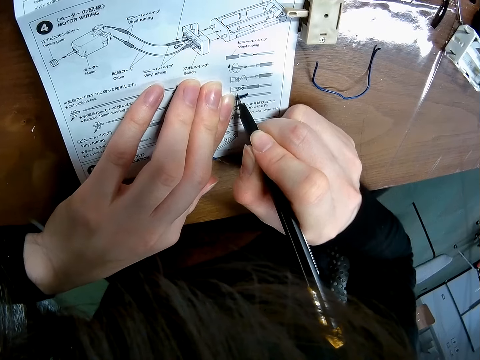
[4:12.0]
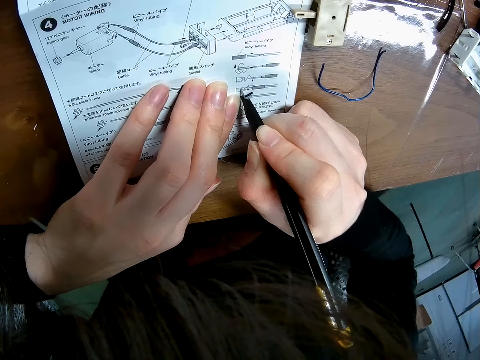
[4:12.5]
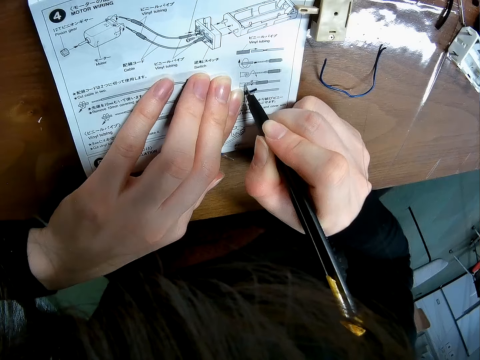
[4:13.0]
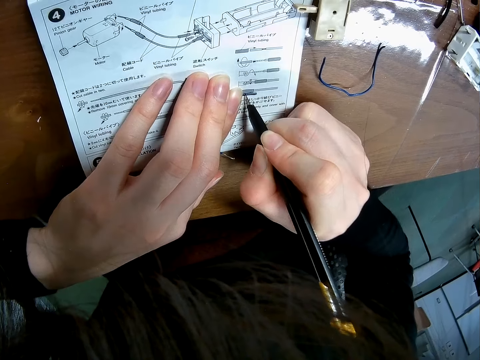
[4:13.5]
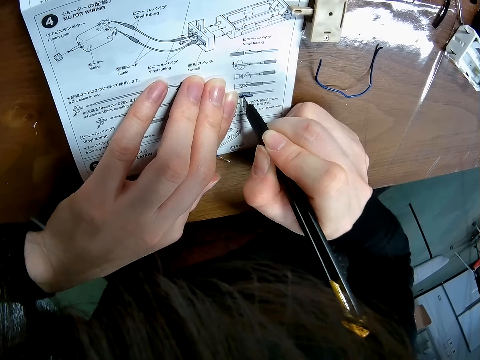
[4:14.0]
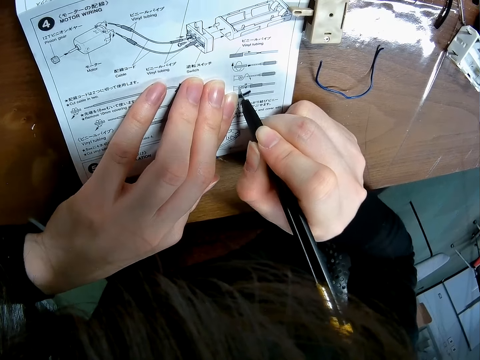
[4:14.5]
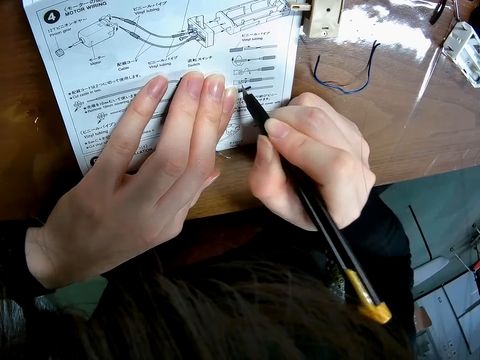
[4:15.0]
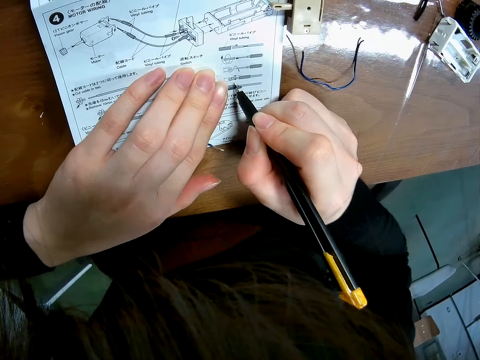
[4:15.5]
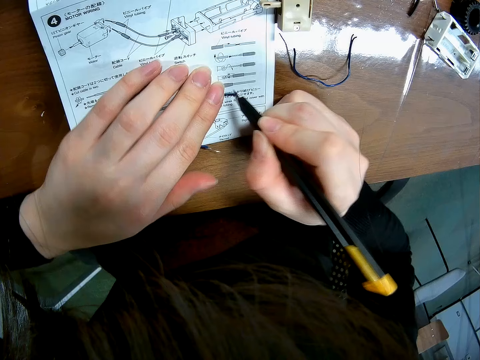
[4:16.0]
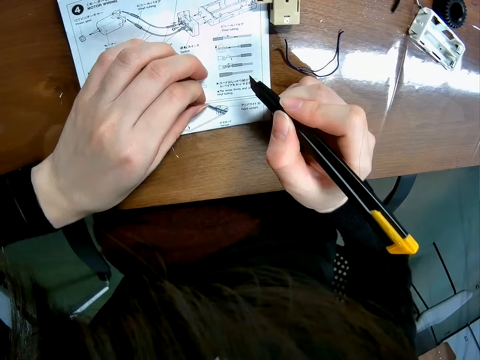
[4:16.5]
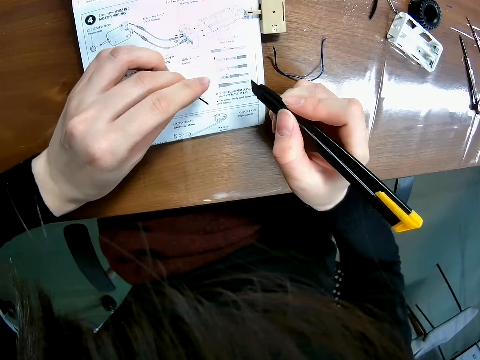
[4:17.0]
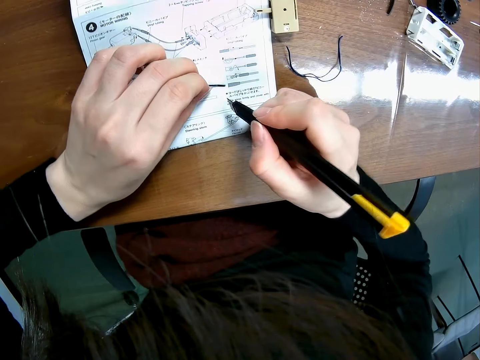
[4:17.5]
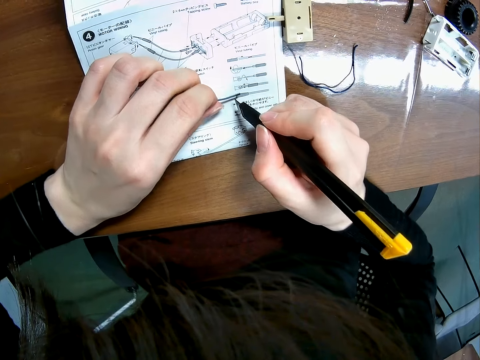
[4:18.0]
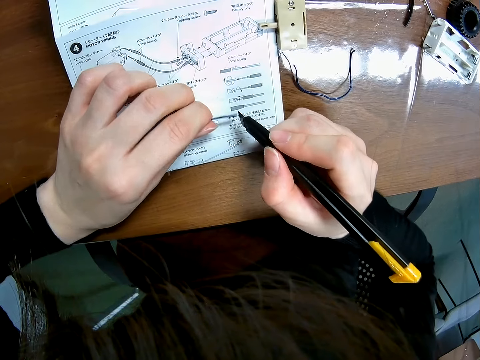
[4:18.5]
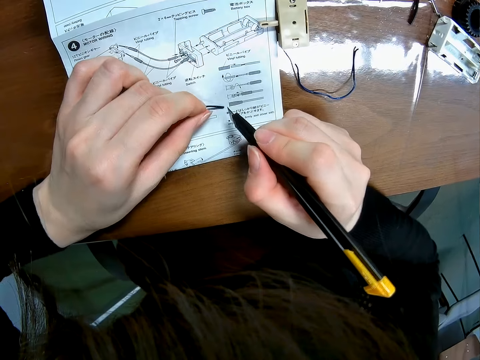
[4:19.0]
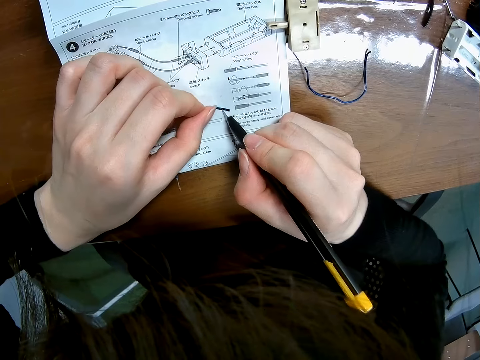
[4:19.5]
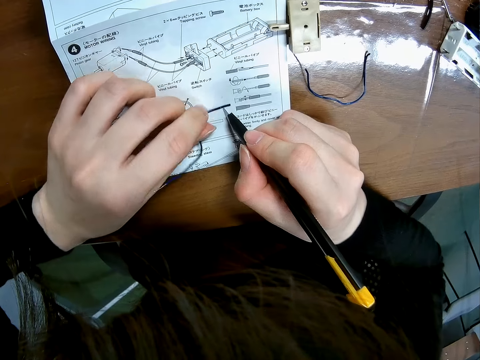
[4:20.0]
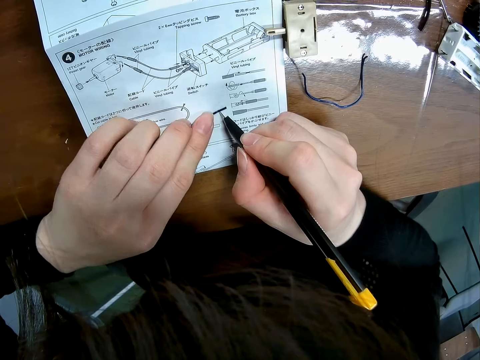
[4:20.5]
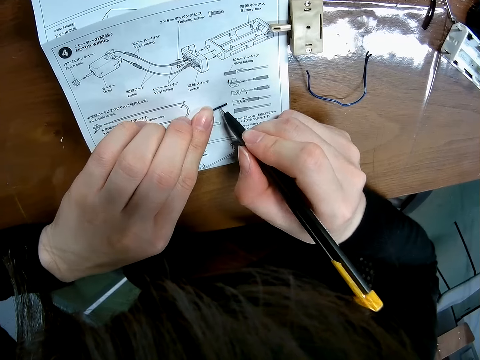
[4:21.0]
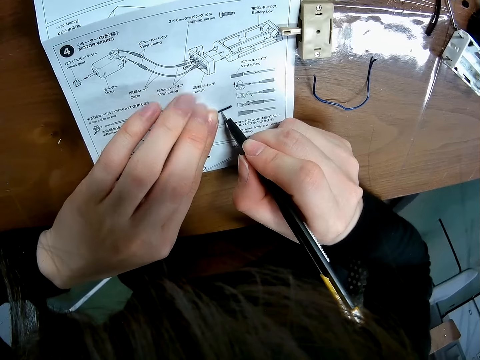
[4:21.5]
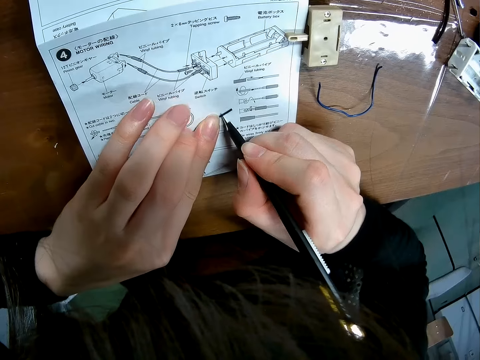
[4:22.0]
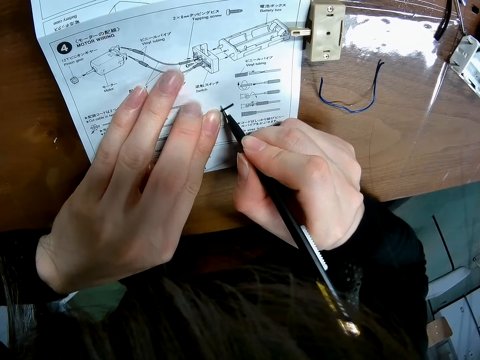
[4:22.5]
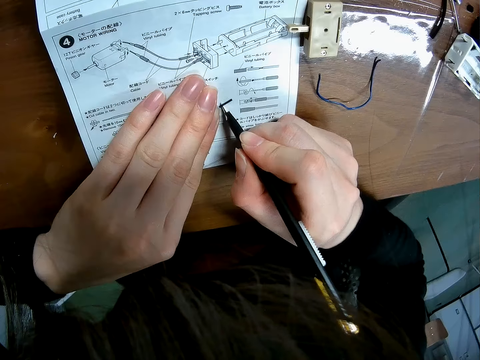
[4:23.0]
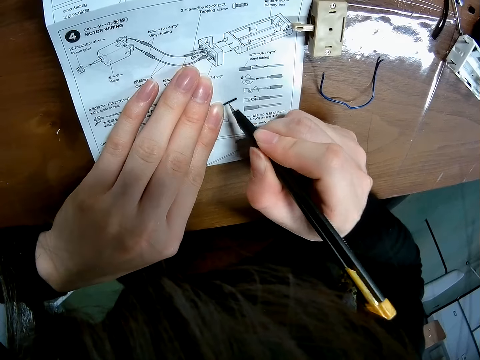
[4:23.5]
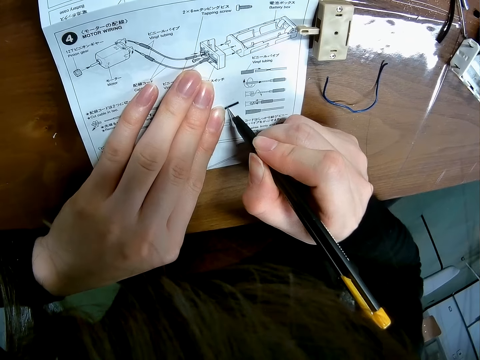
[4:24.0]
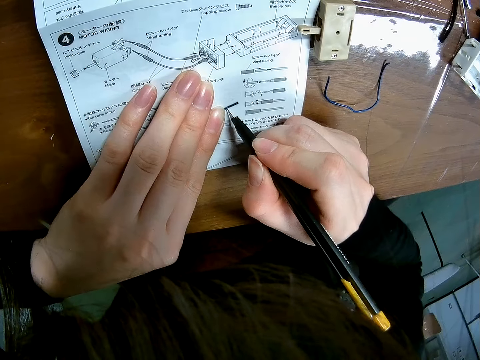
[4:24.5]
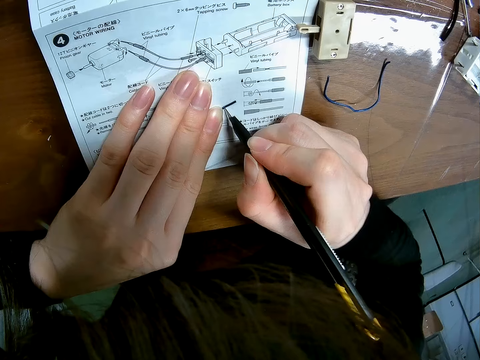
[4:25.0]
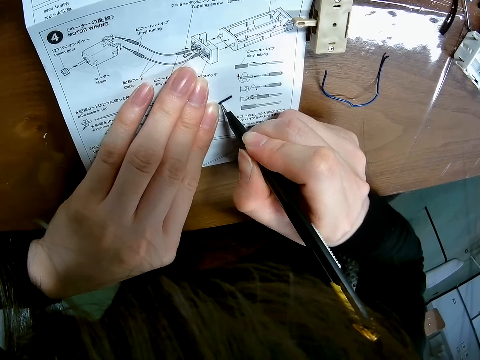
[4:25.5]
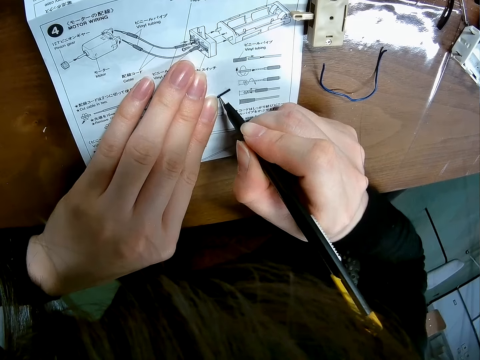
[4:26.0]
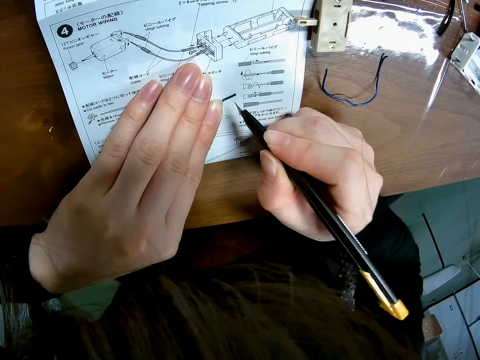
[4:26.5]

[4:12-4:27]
The camera wearer adjusts the wire on the table. They cut the wire with the blade.

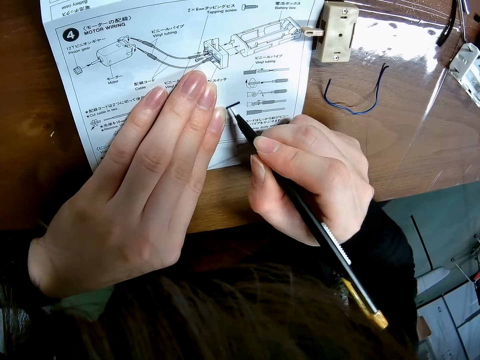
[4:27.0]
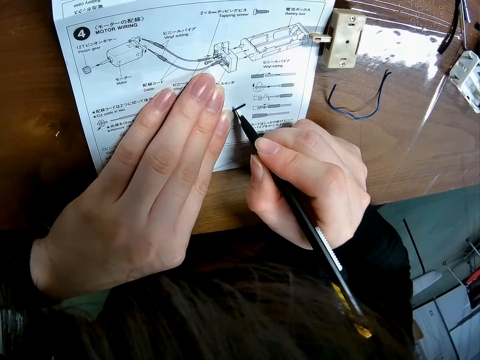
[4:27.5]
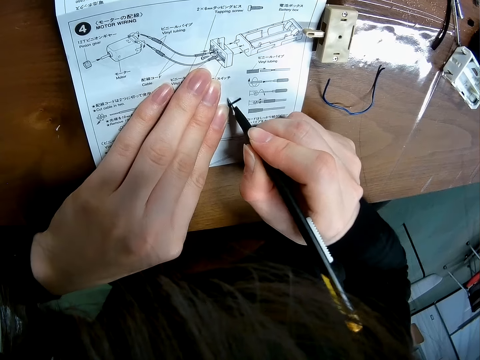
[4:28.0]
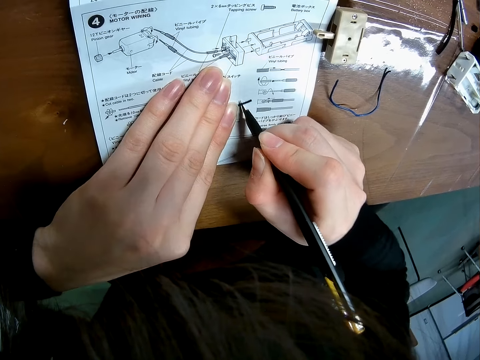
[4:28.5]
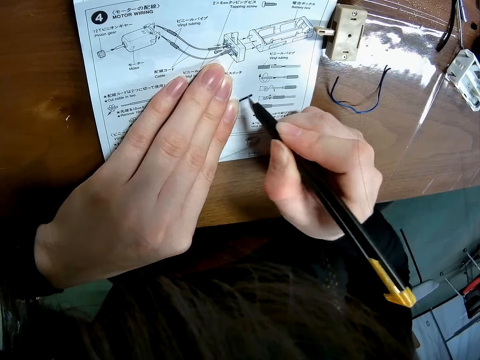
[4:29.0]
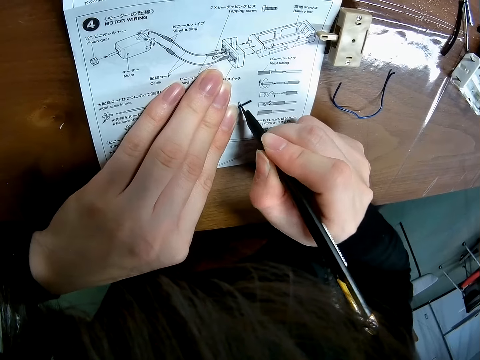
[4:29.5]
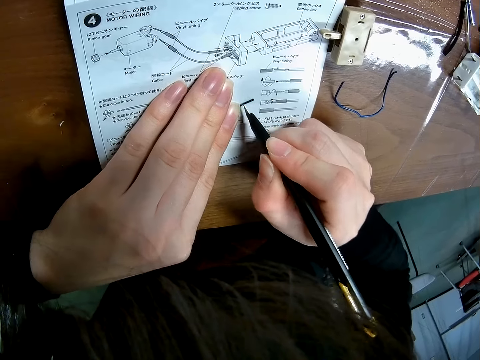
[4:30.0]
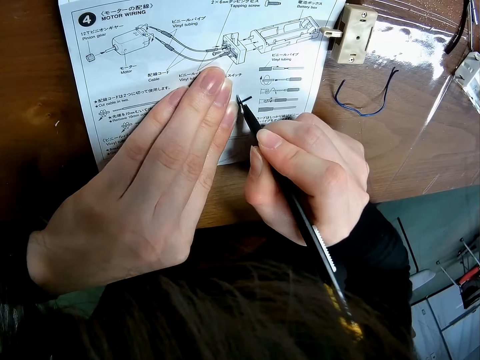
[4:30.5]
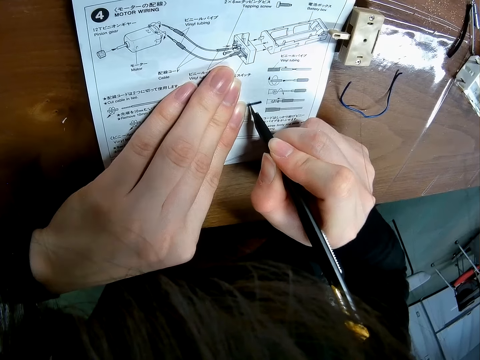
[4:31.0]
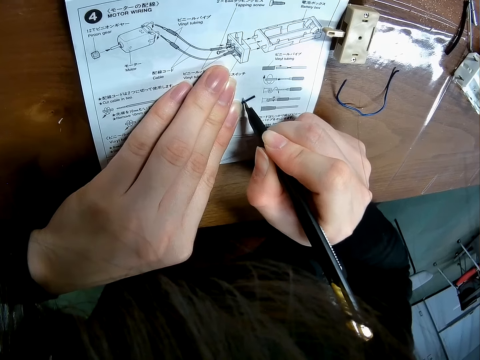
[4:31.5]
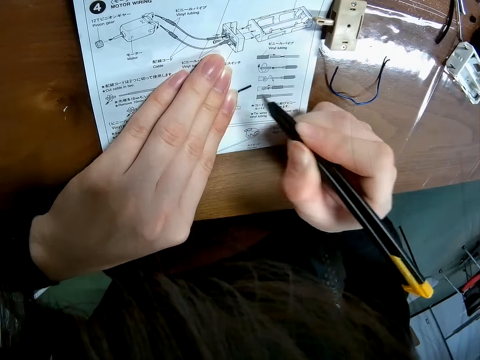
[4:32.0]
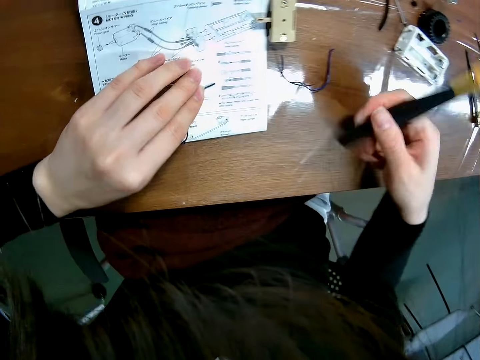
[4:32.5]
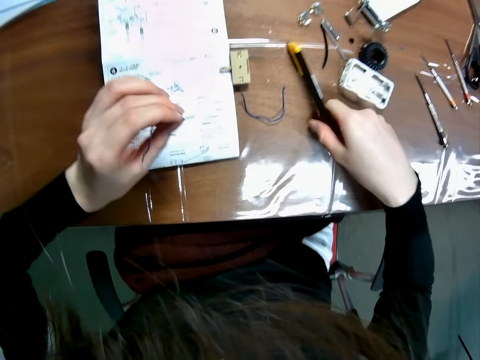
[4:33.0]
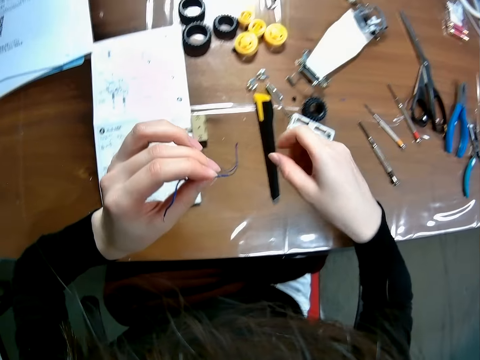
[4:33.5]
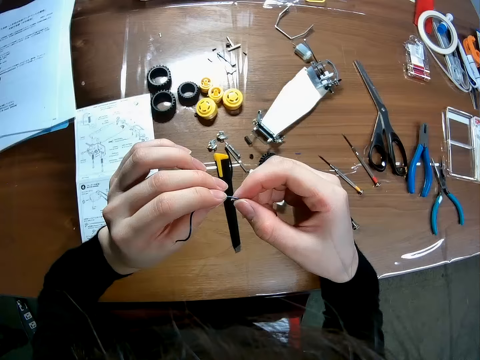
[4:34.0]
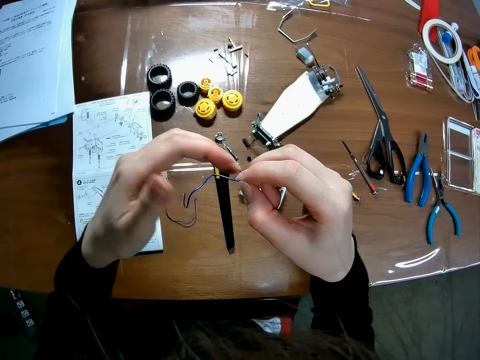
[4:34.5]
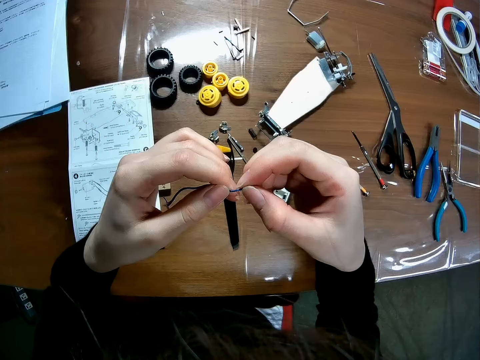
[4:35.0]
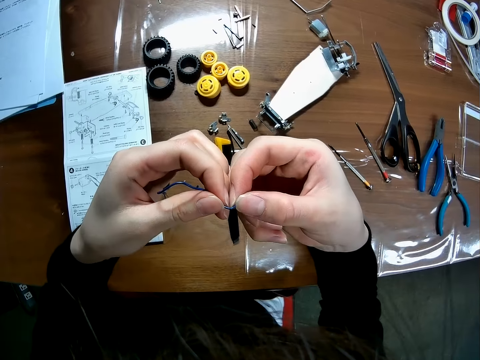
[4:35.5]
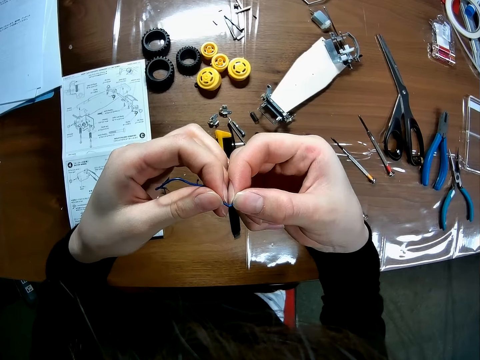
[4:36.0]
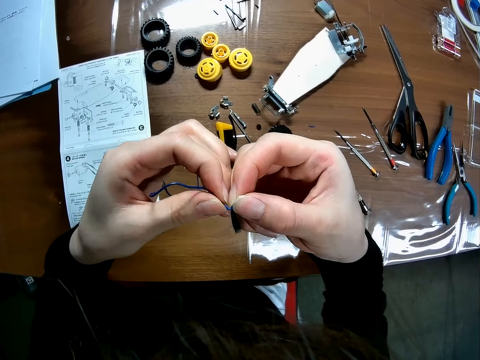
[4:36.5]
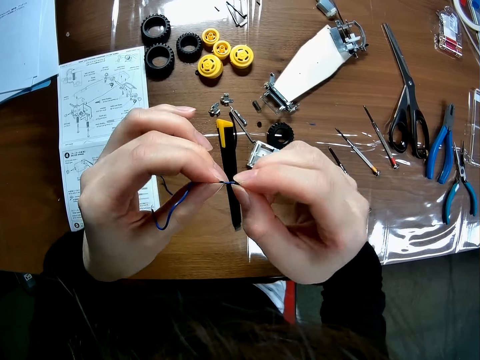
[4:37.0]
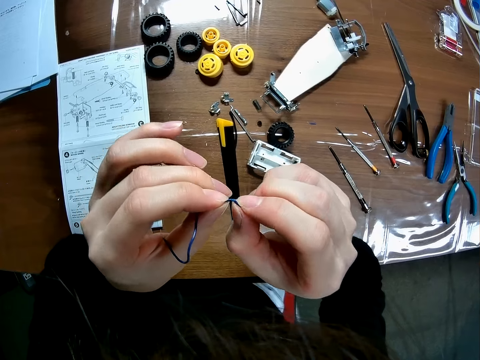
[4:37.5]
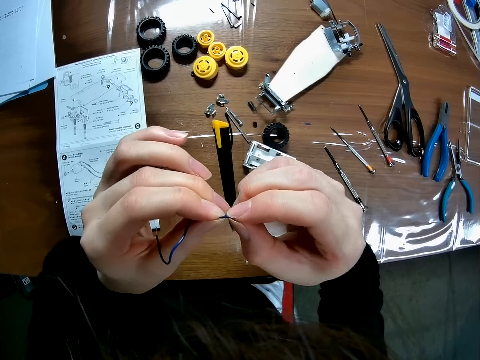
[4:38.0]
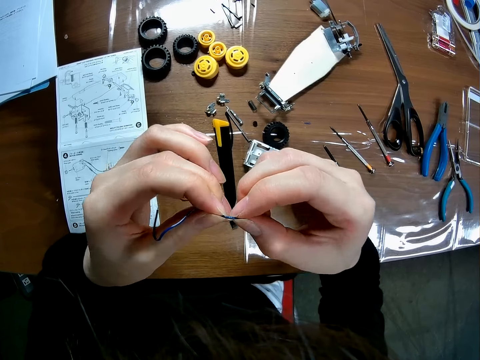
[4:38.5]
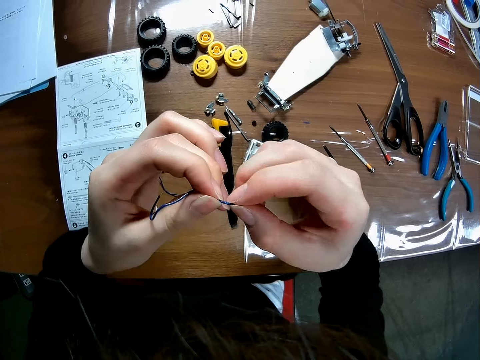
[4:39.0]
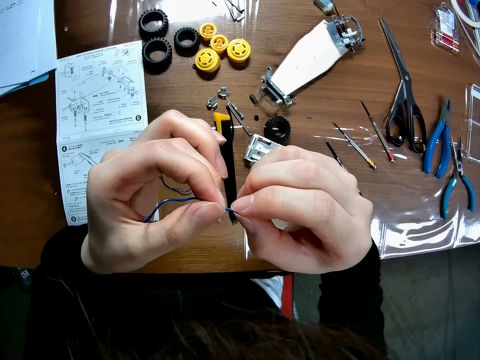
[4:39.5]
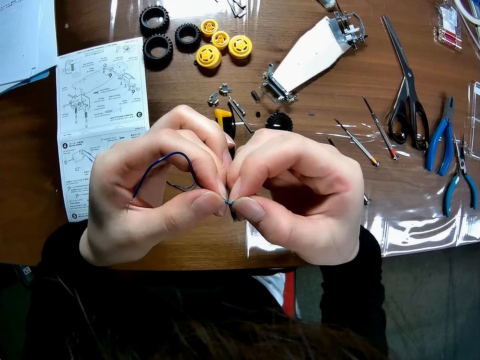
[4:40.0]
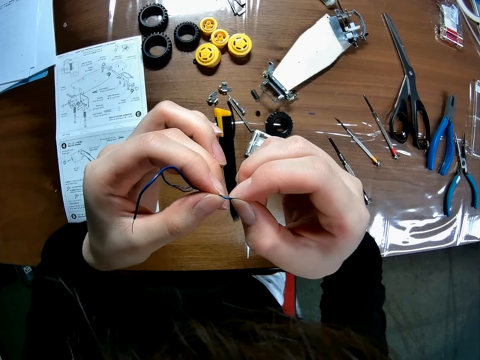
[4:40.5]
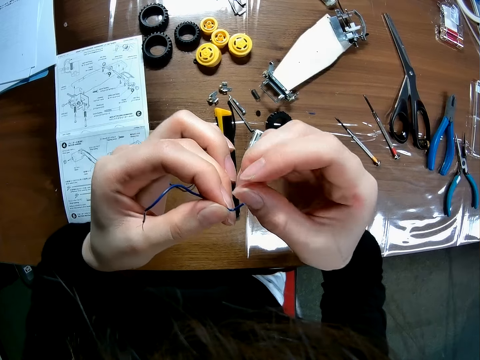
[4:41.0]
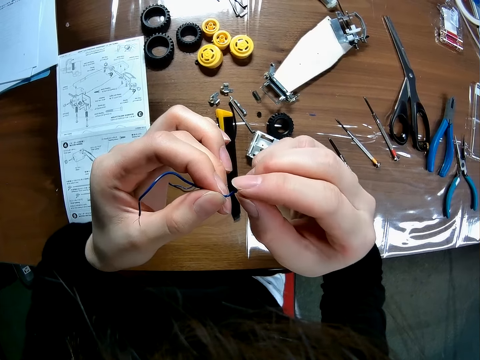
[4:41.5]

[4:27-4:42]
The camera wearer drops the blade on the table. They pick up the wire from the table. They adjust the wire. They twist the wire with both hands.
